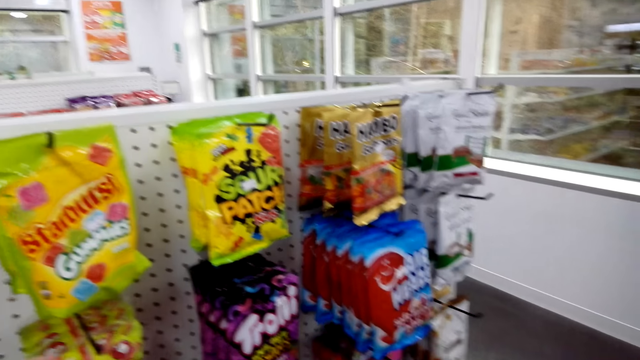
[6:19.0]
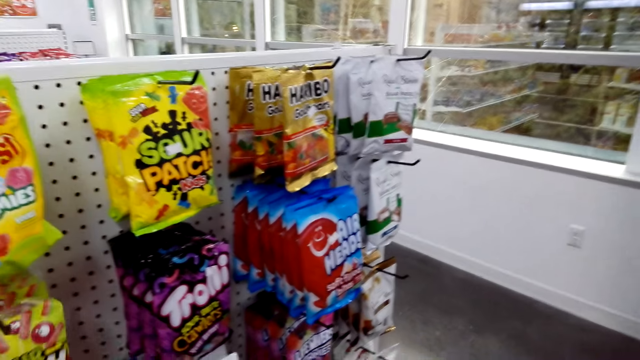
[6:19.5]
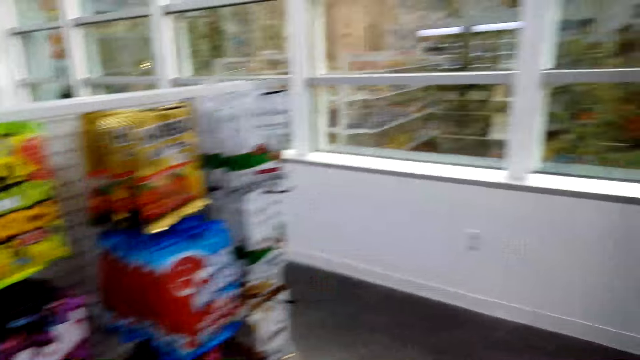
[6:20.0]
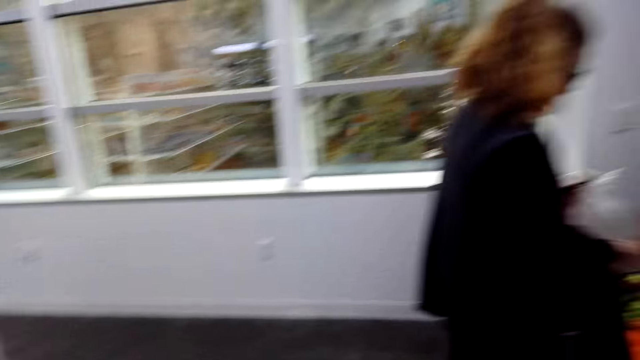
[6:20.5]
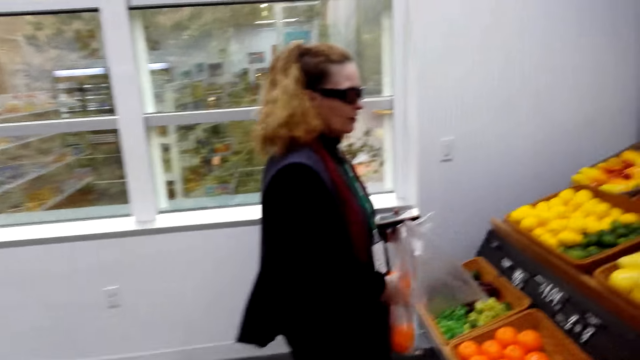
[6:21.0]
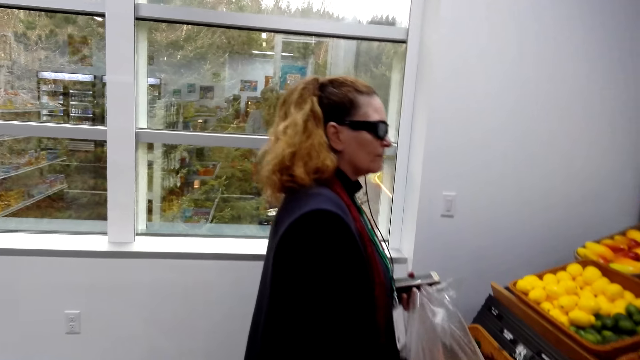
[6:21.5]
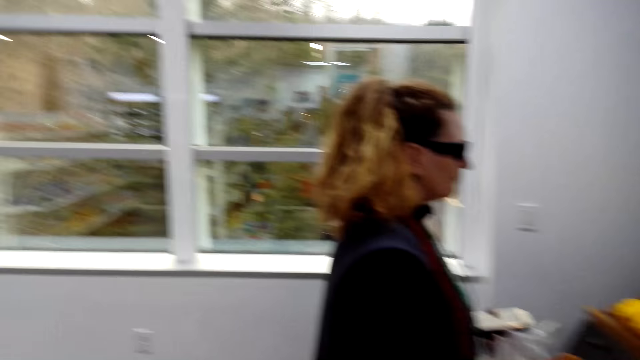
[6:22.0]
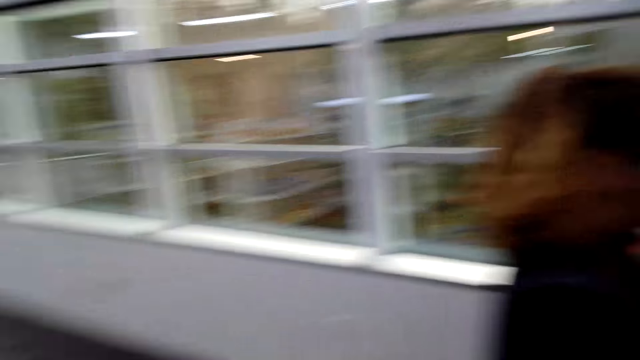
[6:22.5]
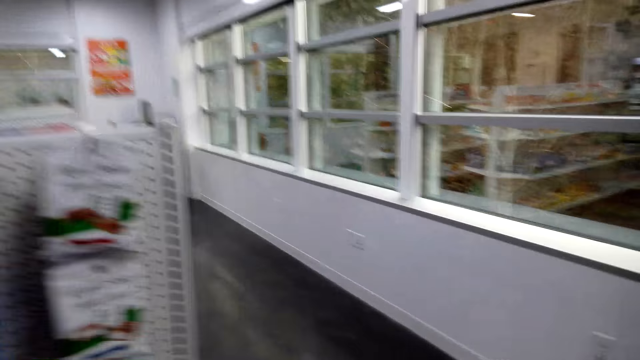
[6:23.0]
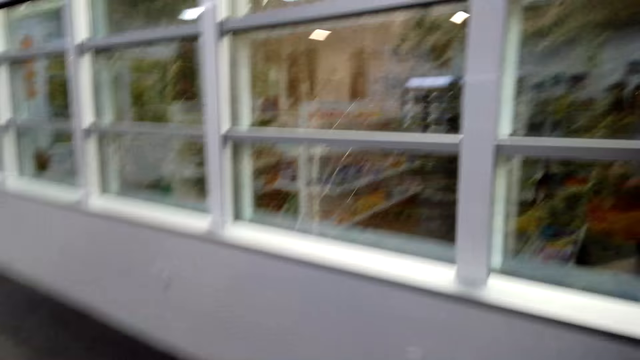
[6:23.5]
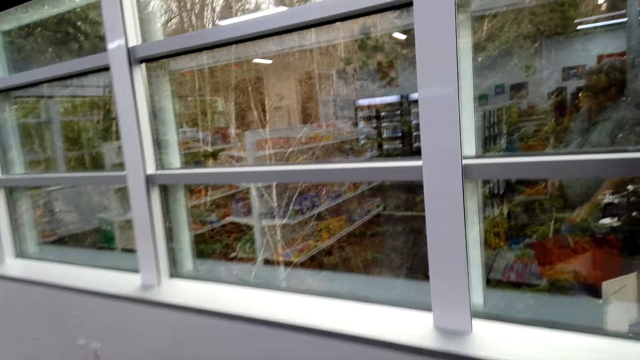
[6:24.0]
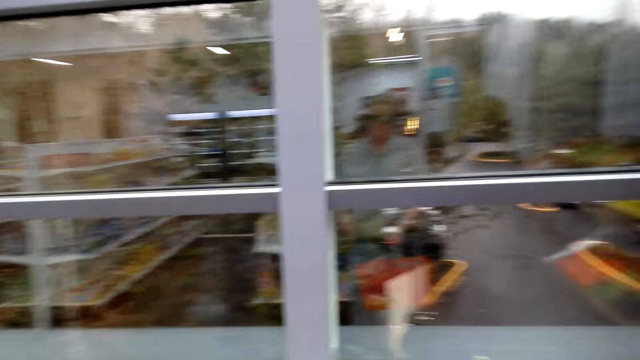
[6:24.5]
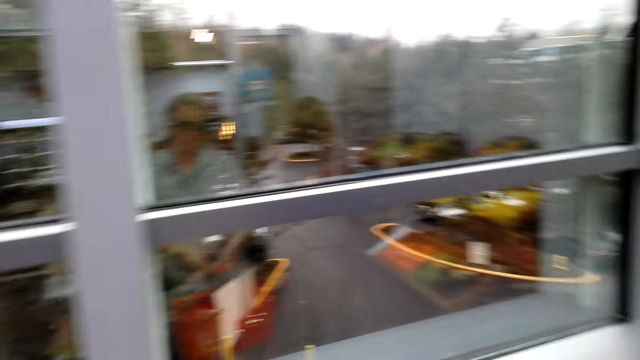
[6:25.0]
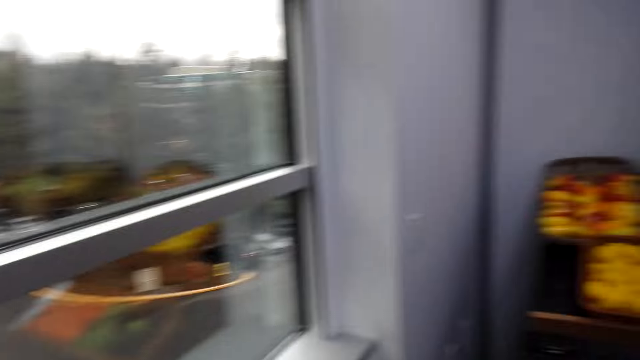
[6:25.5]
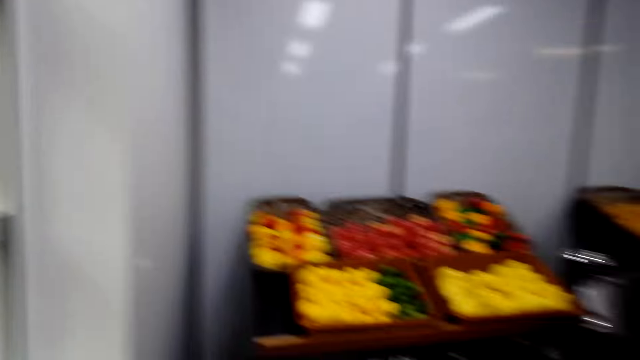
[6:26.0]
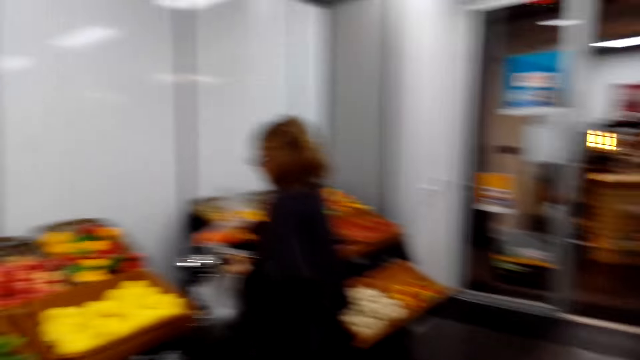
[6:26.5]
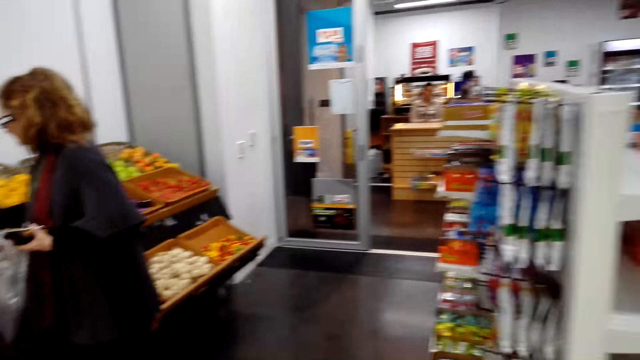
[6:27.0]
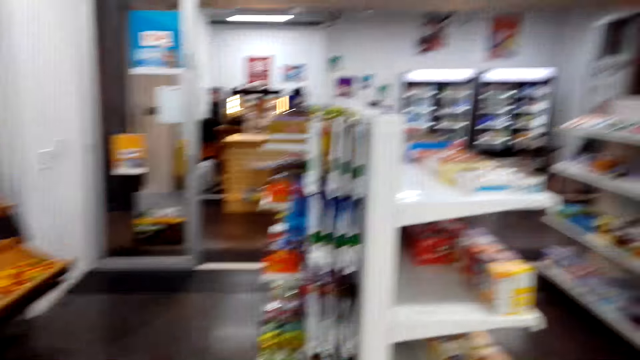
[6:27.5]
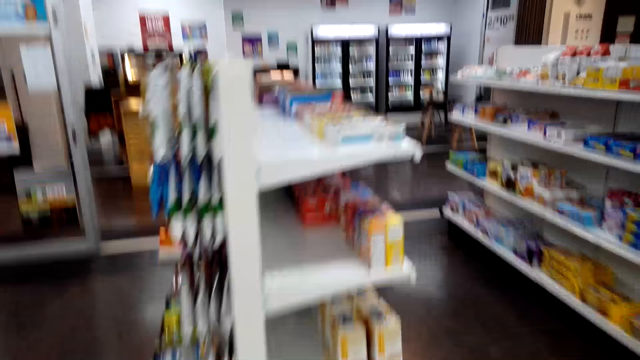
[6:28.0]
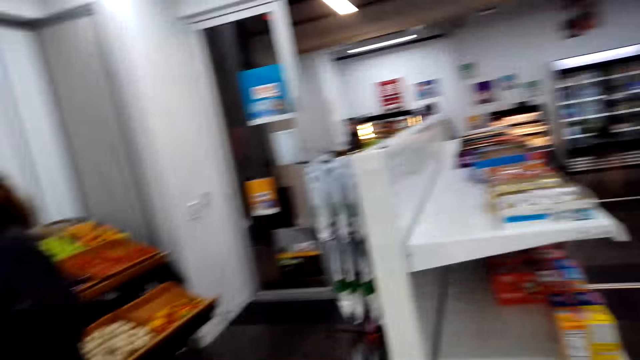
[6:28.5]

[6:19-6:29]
A woman picks oranges on the shelf. The camera wearer converses with the woman.

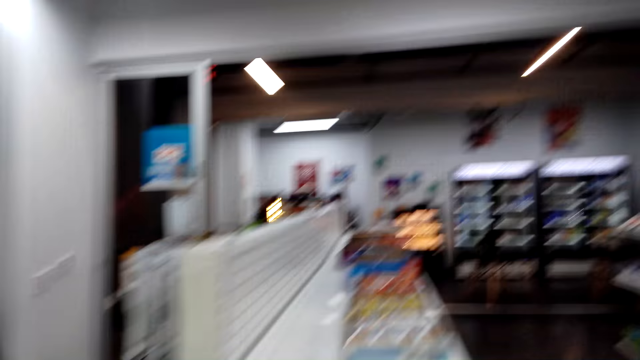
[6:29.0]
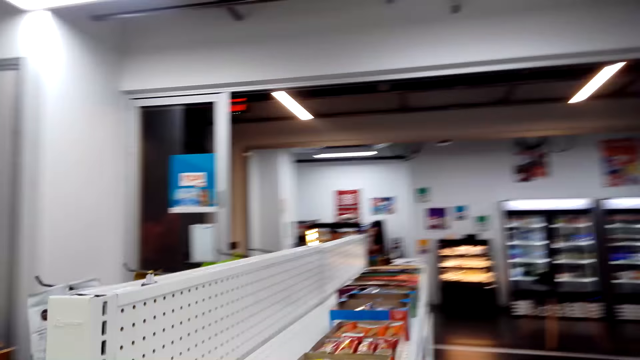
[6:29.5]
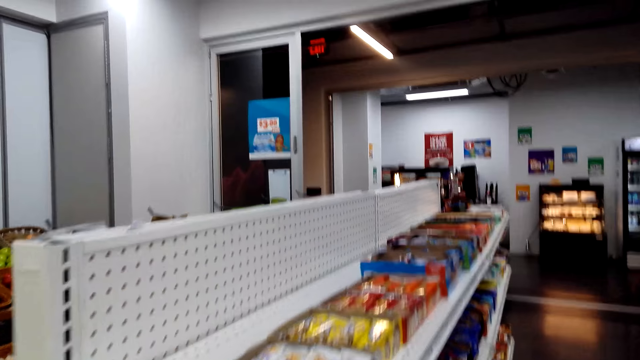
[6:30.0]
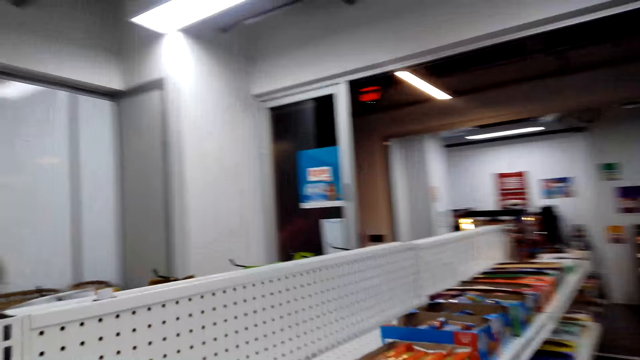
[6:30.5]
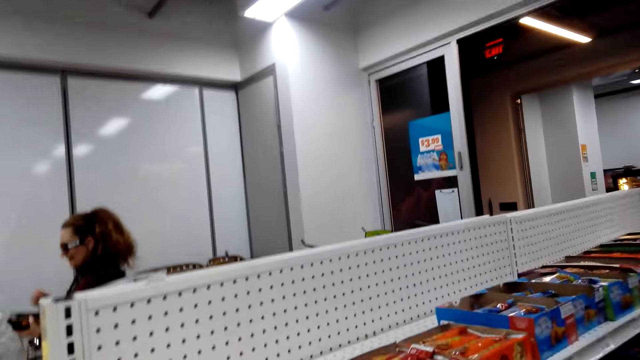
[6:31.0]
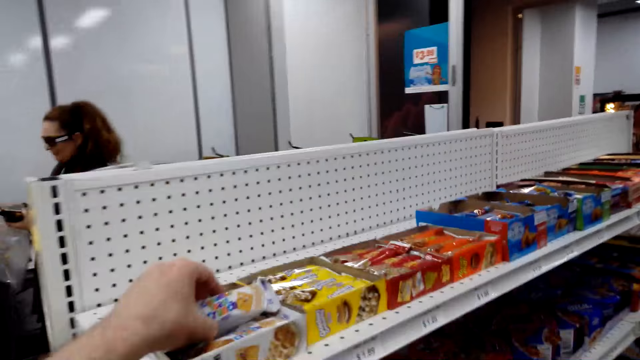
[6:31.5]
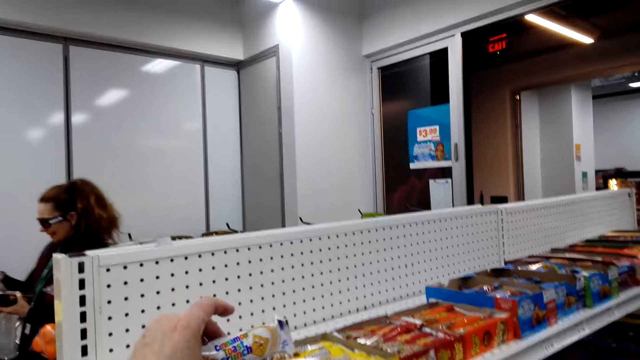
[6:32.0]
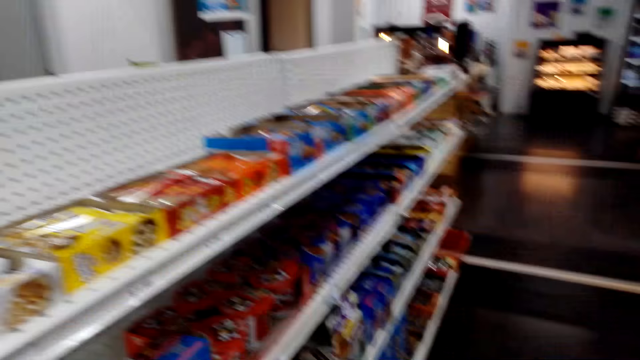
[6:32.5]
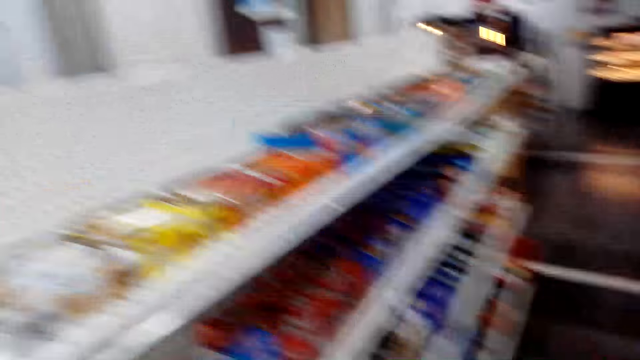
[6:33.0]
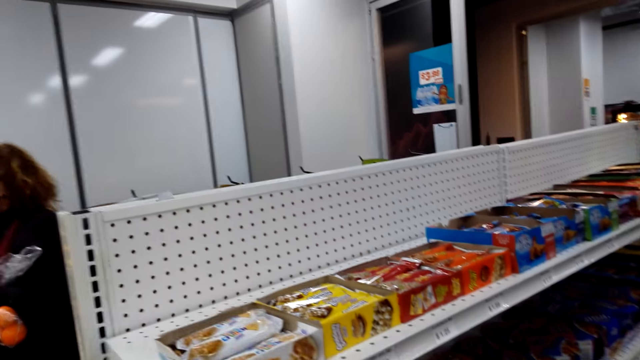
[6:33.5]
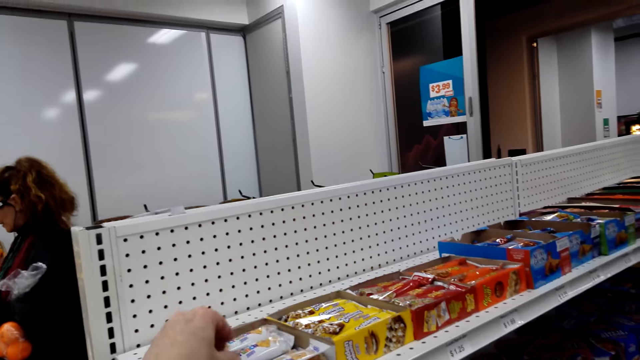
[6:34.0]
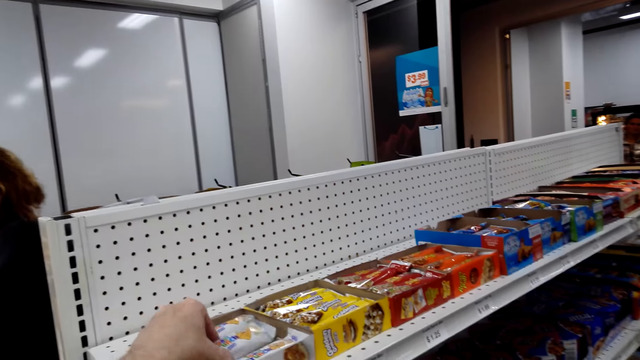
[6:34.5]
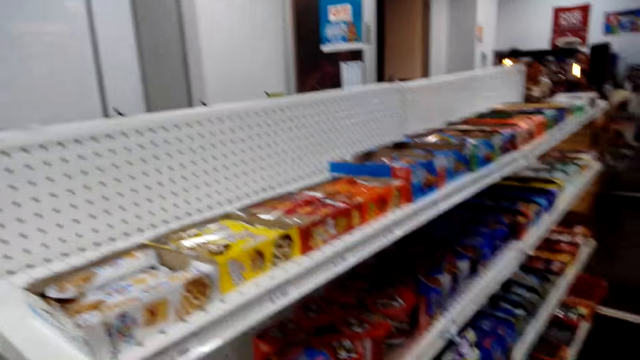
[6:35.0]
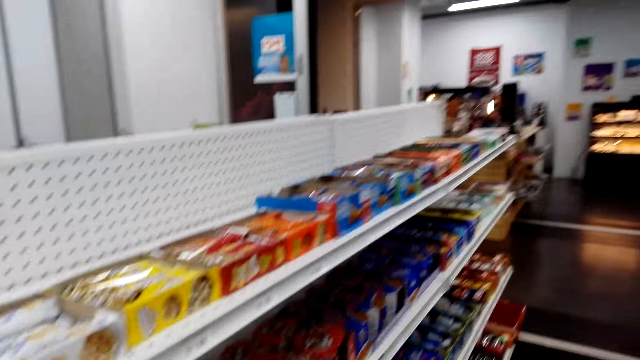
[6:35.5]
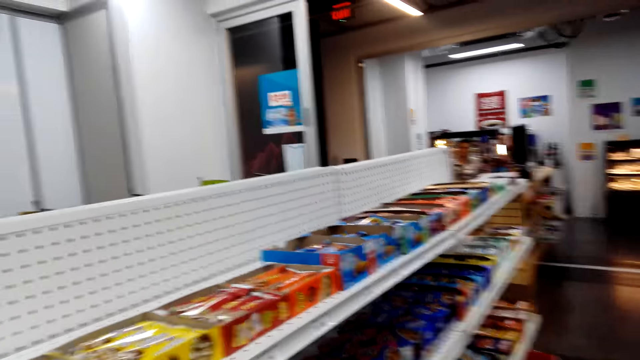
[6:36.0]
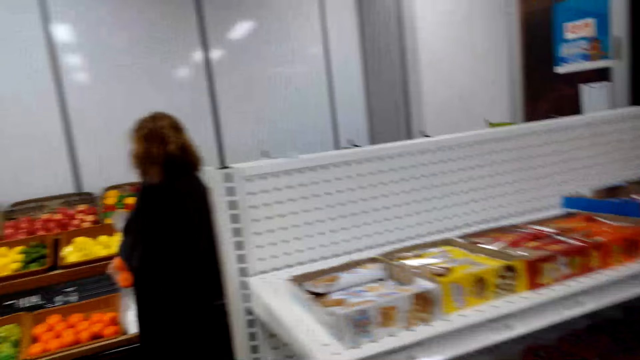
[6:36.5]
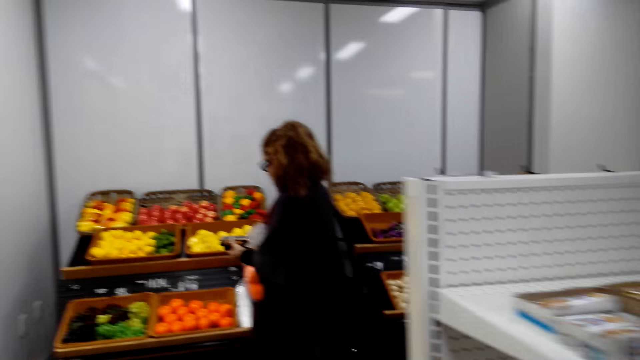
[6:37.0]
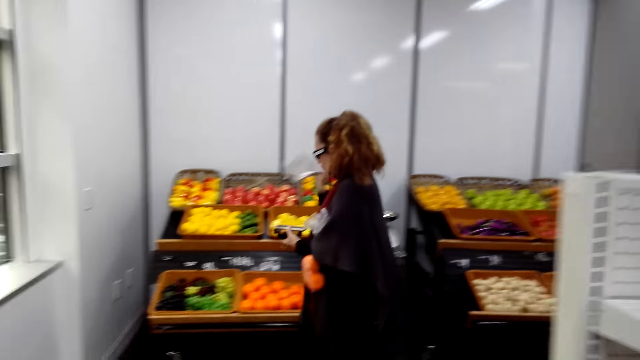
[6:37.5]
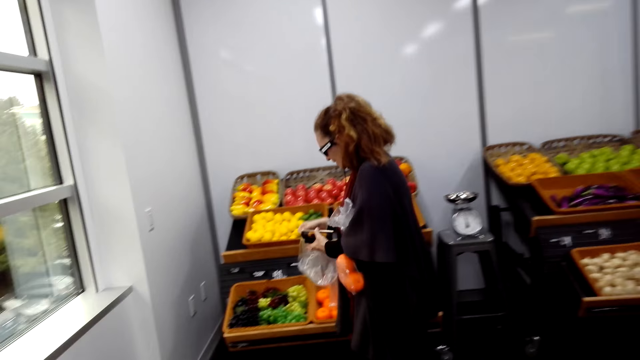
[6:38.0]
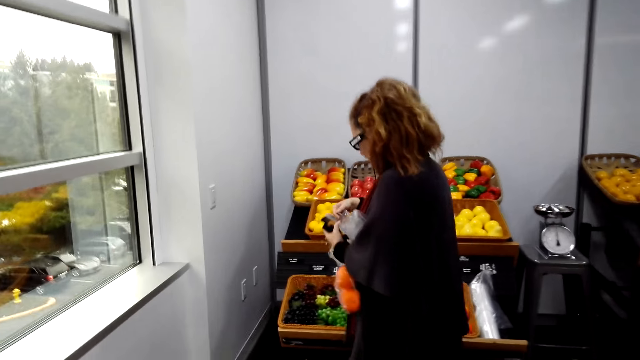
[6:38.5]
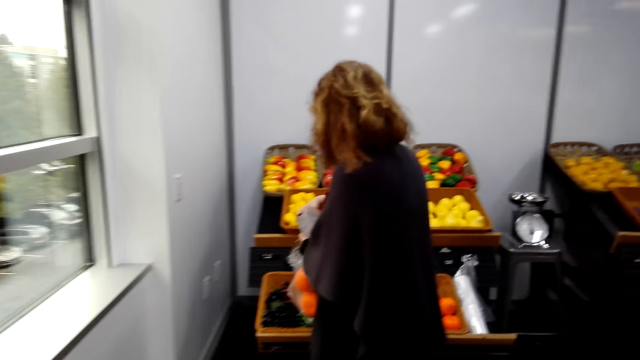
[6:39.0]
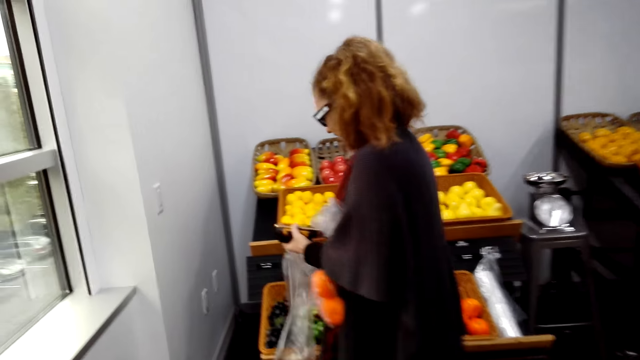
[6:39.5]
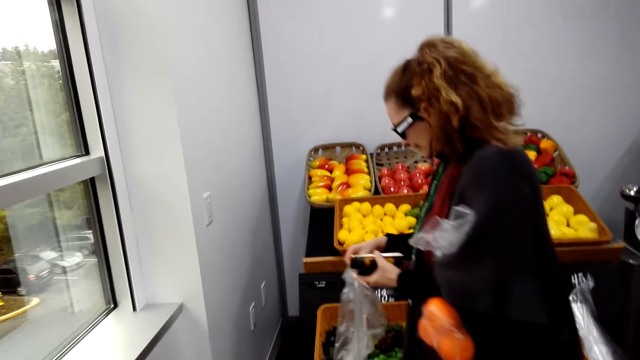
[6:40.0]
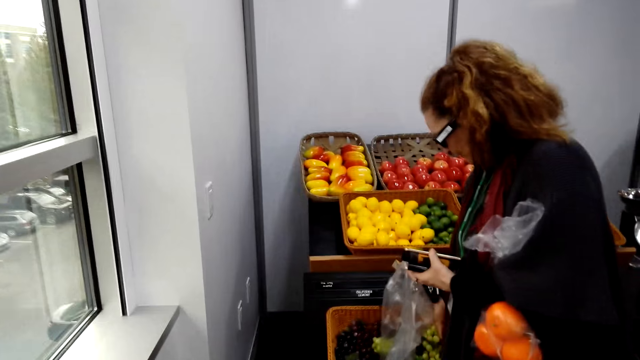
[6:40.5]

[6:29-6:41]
The camera wearer picks up the biscuit in the shelf. They converse with a woman. They pick up the biscuit in the shelf. The woman shakes the nylon paper.
